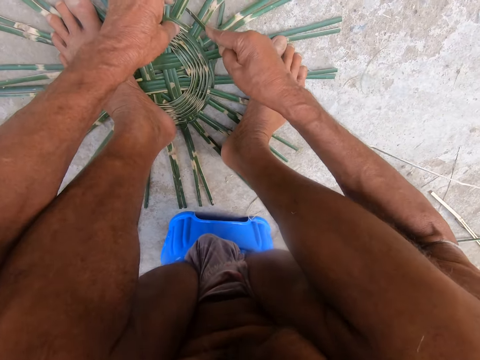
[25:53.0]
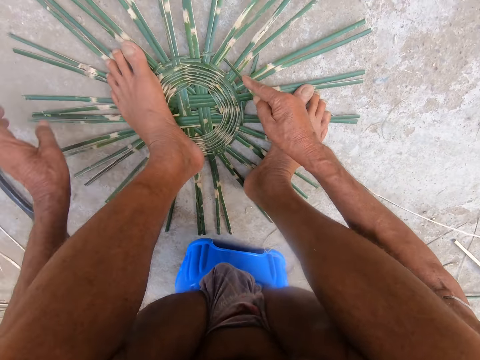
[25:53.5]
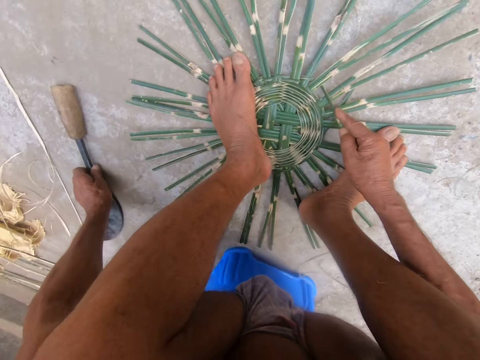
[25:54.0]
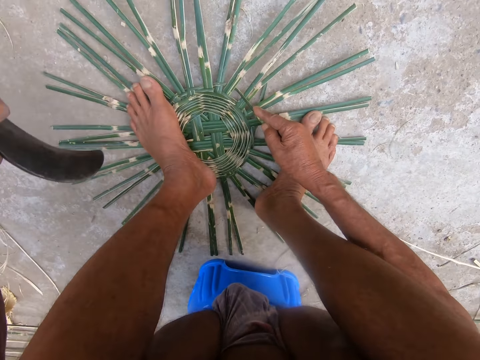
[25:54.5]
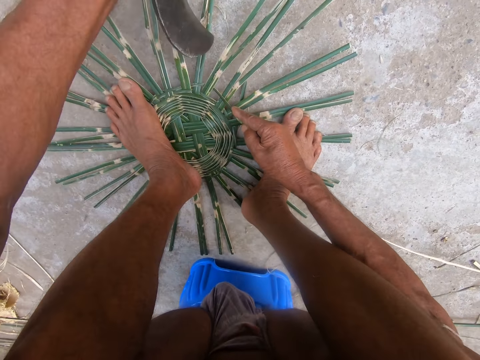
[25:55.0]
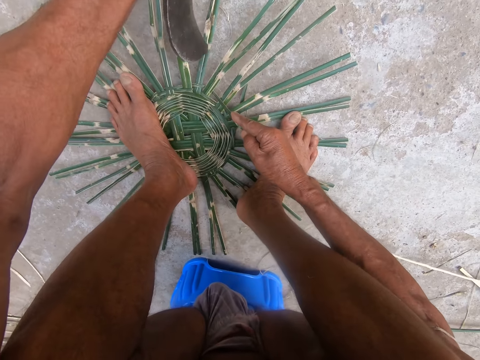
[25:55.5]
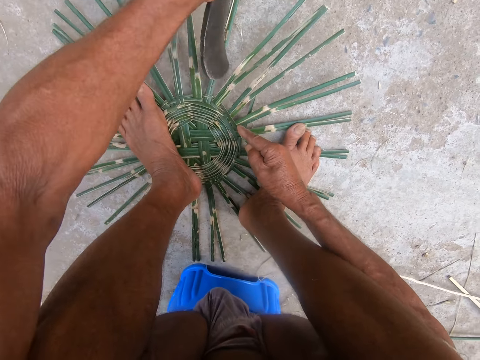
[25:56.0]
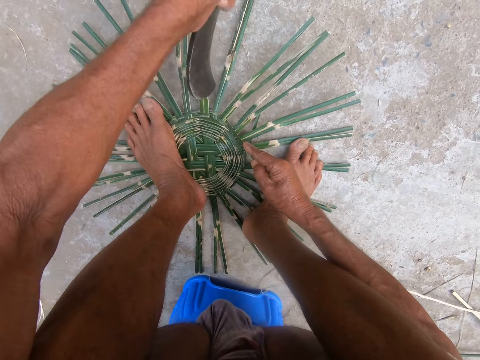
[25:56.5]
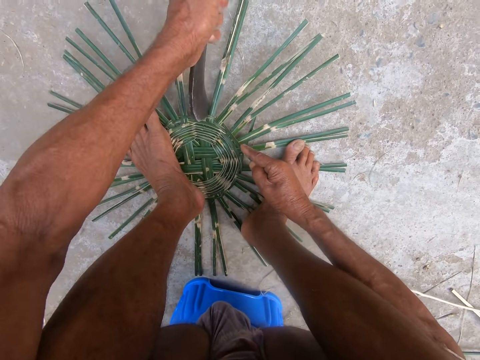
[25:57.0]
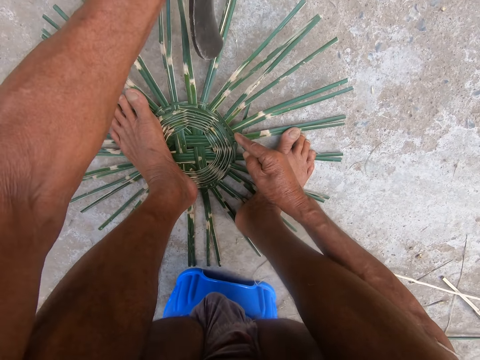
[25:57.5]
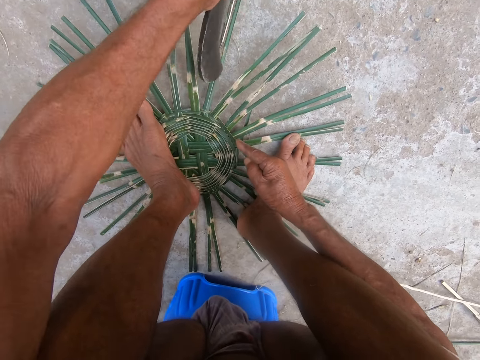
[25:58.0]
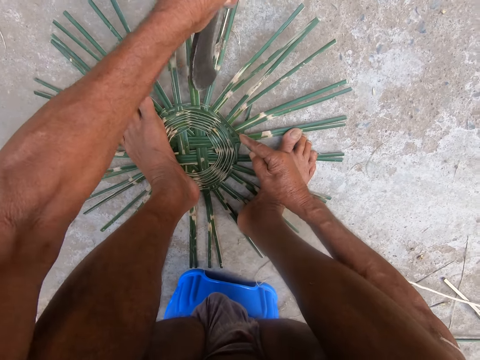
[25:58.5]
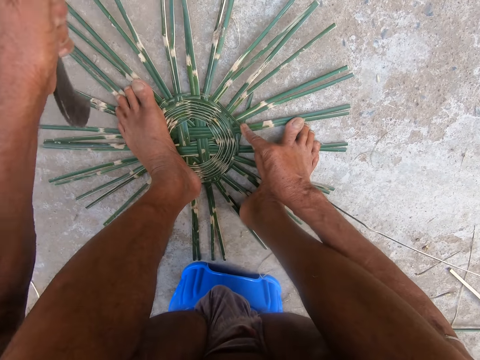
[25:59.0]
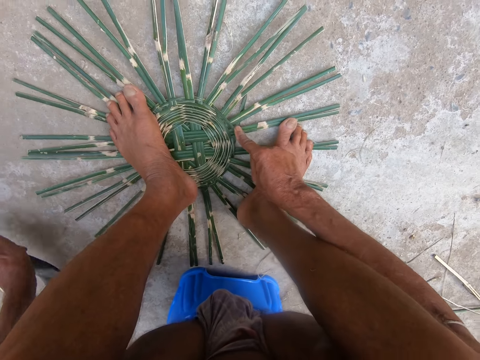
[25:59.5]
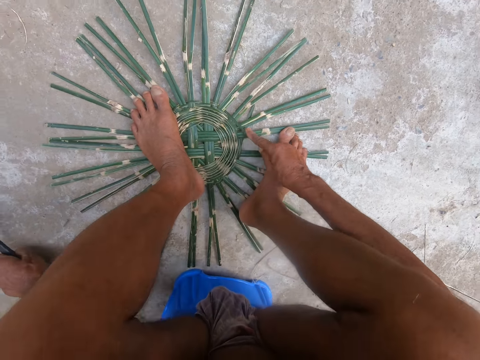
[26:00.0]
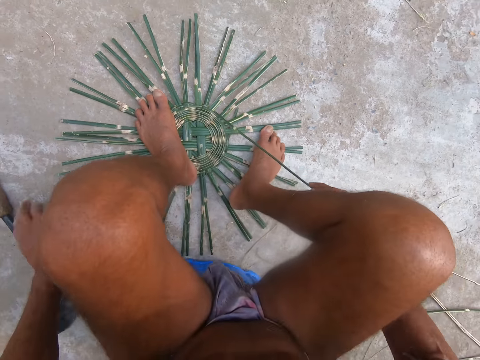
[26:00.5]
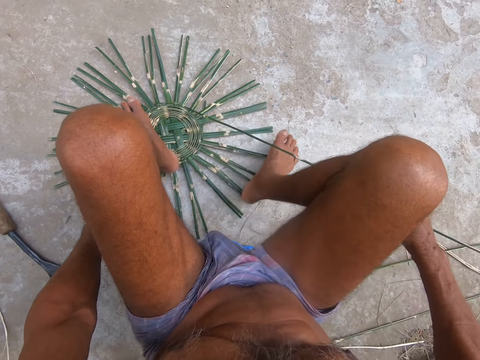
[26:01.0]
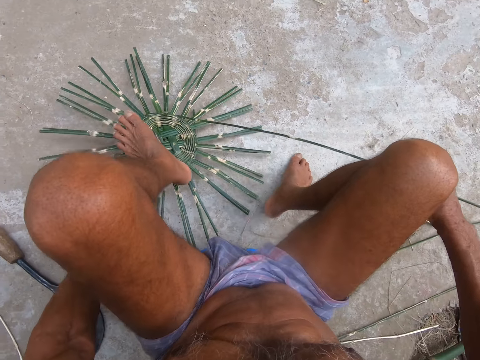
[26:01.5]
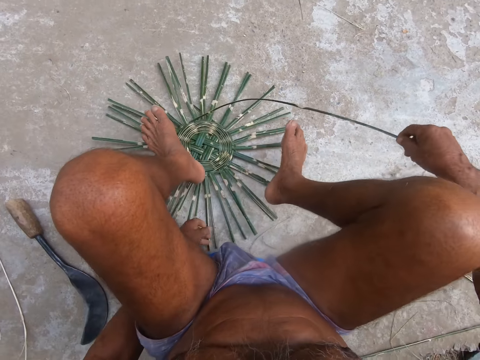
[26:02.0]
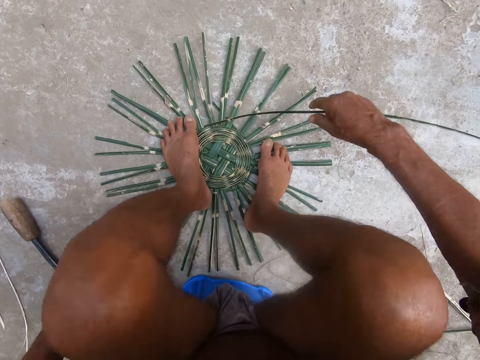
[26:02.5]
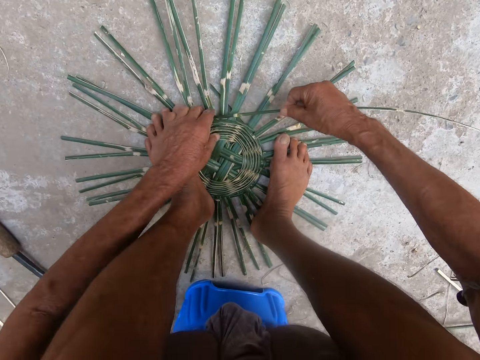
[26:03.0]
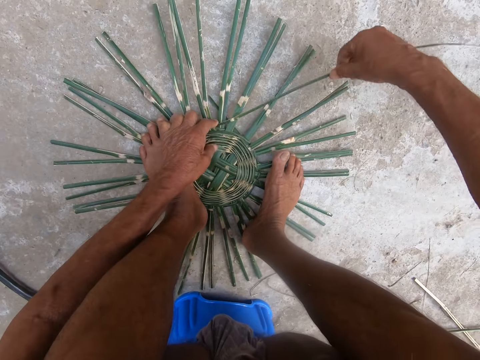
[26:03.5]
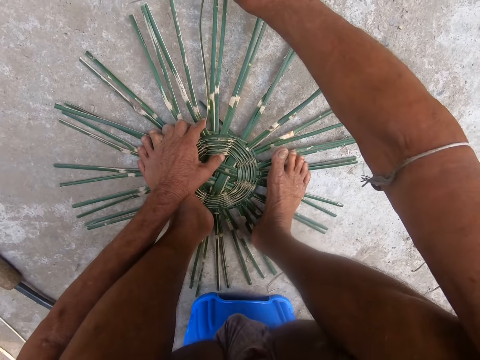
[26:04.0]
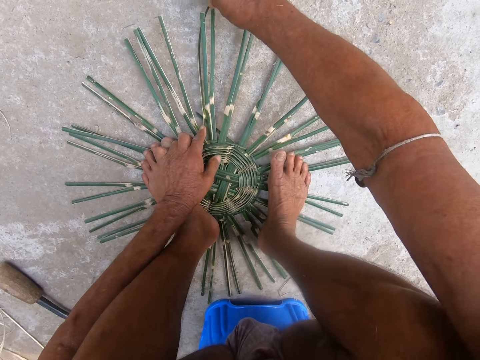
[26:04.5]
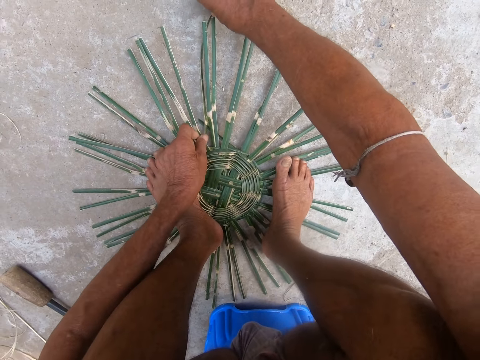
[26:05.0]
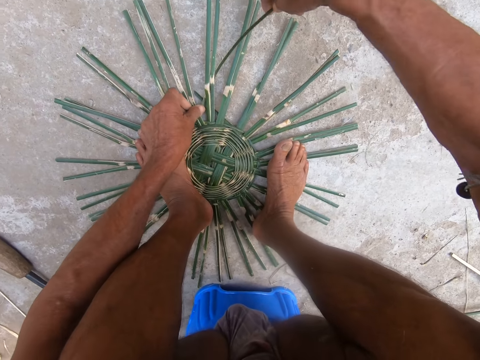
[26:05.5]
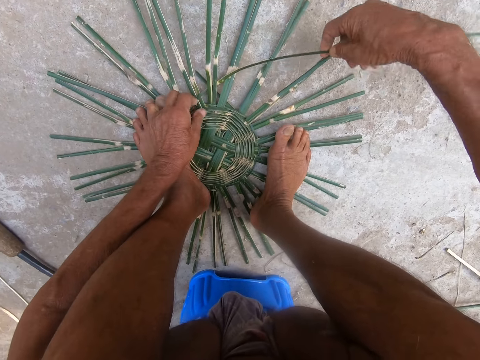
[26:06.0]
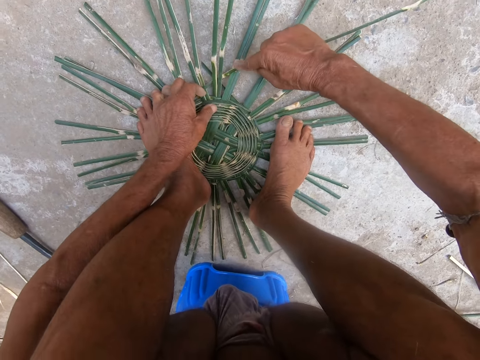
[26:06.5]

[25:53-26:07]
The camera wearer picks the sickle or knife from the ground with his left hand. He uses the sickle on the weaved wickers on the ground with his left hand. He aligns the reeds with the sickle. He drops the sickle on the ground with his left hand. He stretches the reed with a hand. He lifts the weaved wickers from the ground with his left hand. He aligns the reed with a hand. He drops the weaved wickers on the ground with his left hand. He places his legs on the weaved wickers on the ground. He picks up the wickers on the ground with his hands. He weaves the wickers on the ground with his hands.

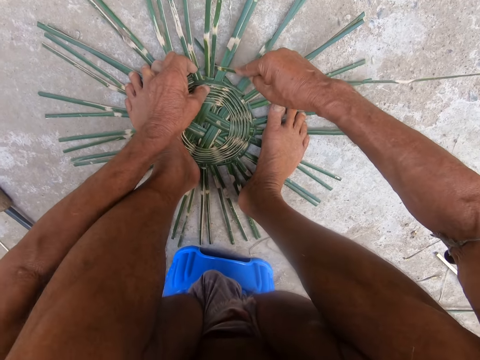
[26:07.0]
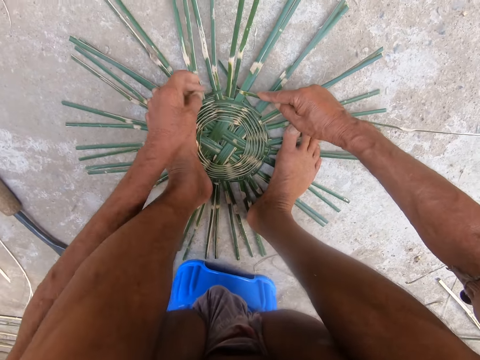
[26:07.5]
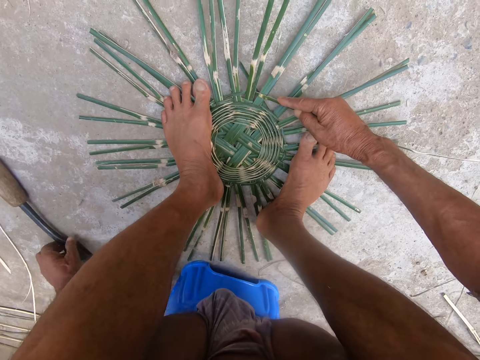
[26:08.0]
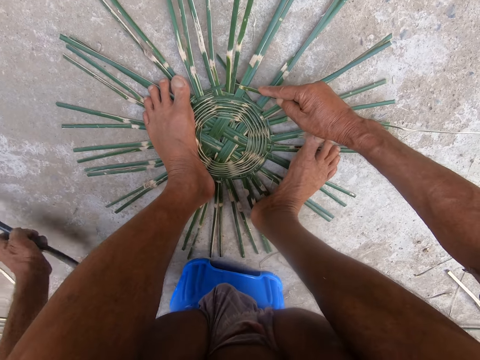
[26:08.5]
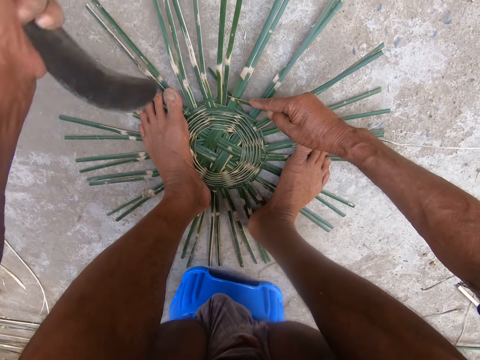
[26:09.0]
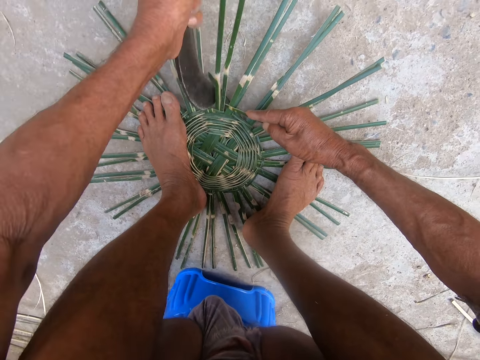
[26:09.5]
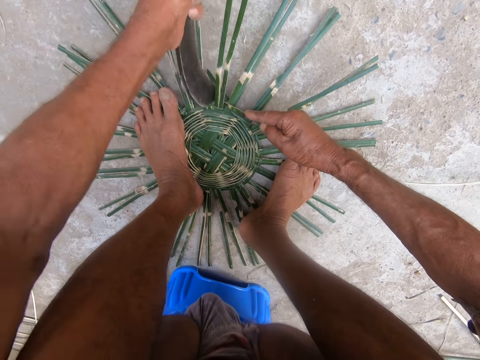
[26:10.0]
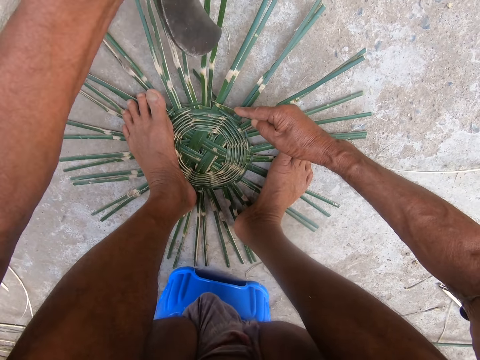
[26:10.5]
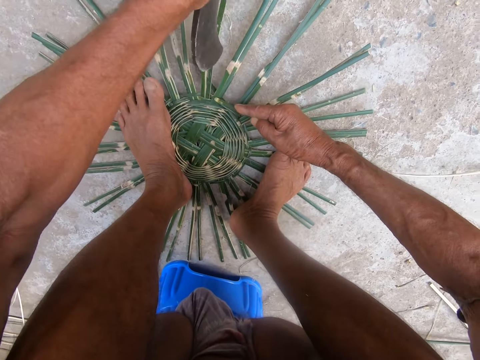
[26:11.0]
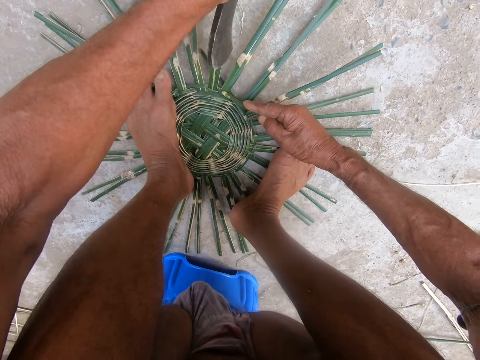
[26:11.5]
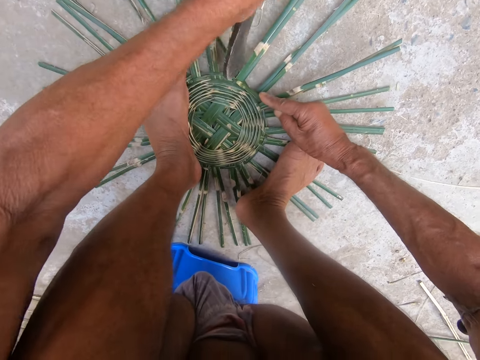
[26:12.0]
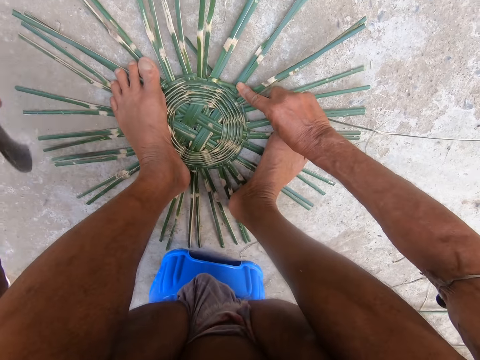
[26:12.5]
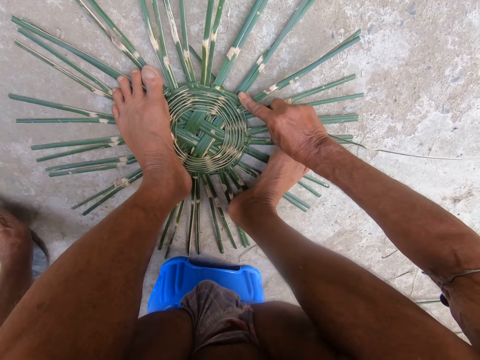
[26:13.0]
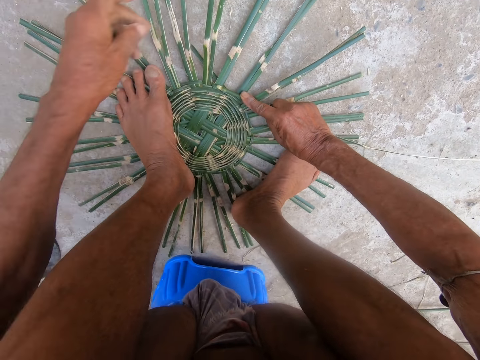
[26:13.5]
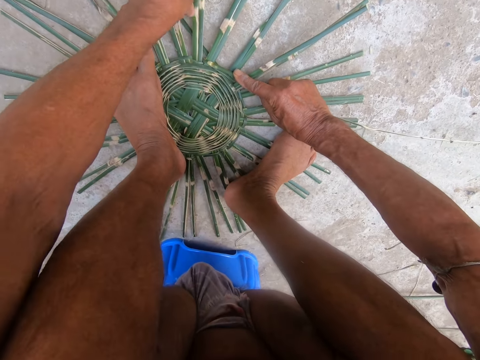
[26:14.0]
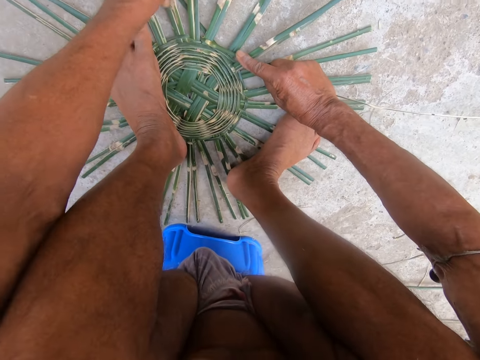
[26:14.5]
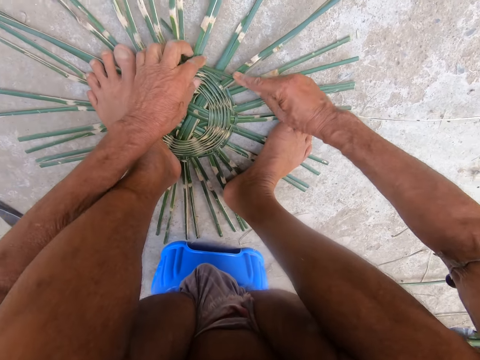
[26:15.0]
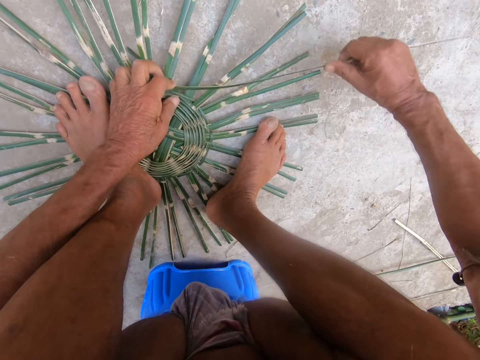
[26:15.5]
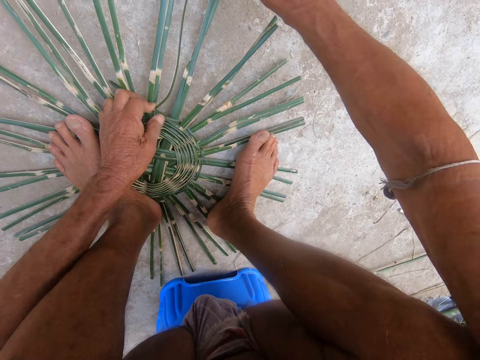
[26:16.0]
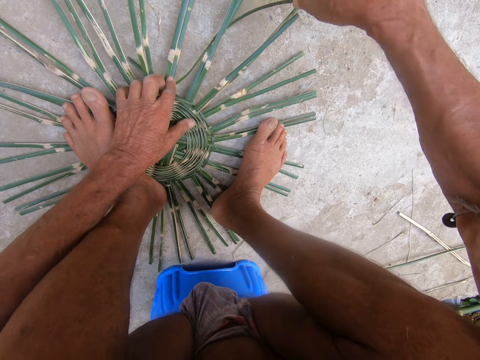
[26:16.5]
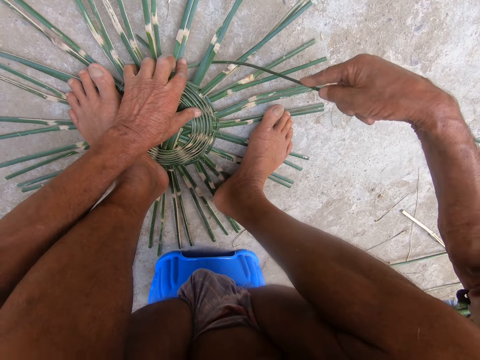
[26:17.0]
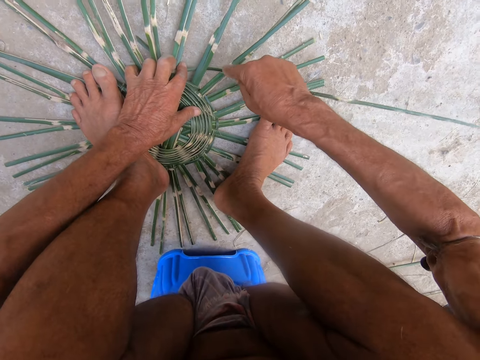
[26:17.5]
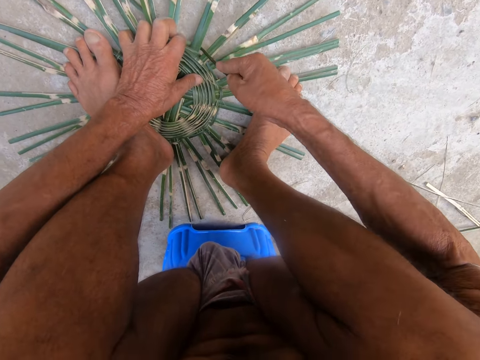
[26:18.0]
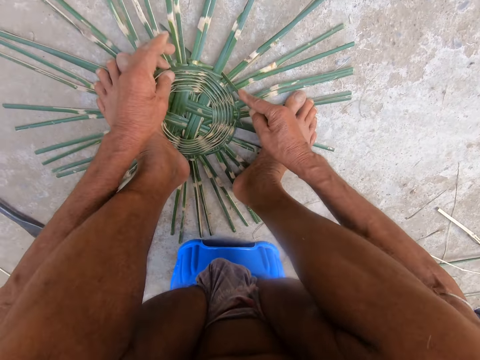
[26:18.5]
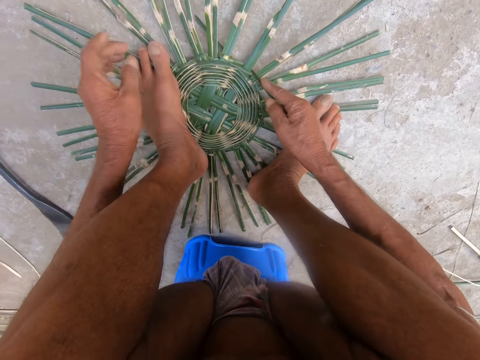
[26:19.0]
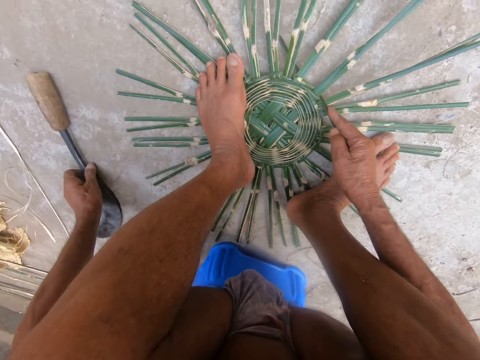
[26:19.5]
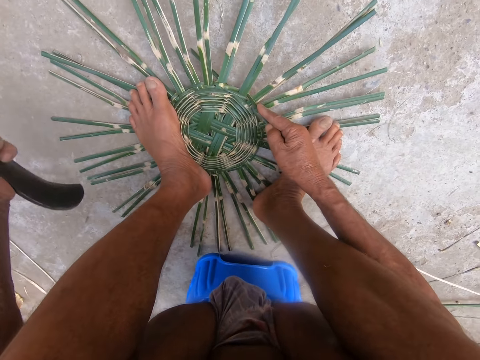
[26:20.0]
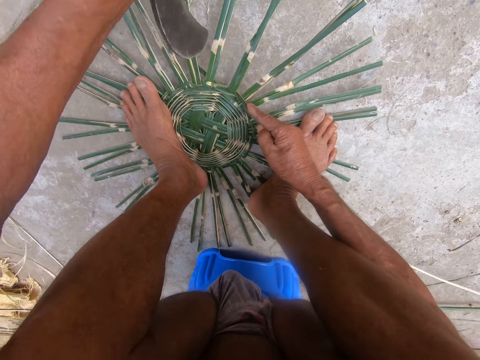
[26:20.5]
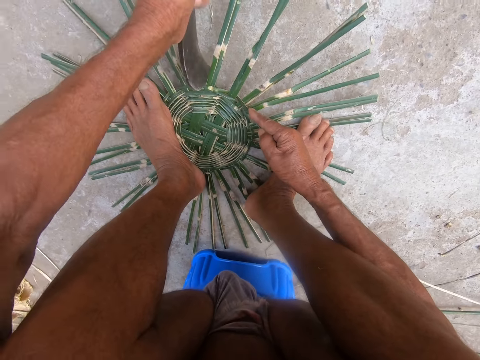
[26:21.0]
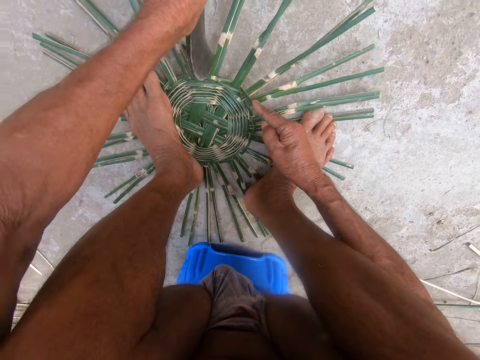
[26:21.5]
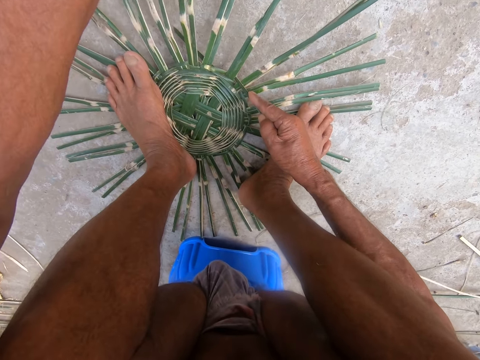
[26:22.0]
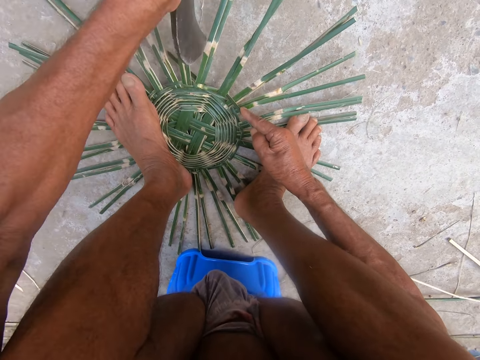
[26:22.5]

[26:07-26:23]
The camera wearer picks the sickle or knife from the ground with his left hand. He uses the sickle on the weaved wickers on the ground with his left hand. He aligns the reeds with the sickle. He drops the sickle on the ground with his left hand. He adjusts the wickers on the ground with his hands. He weaves the wickers on the ground with his hands. He picks the sickle from the ground with his left hand. He uses the sickle on the weaved wickers on the ground with his left hand. He aligns the reeds with the sickle.
